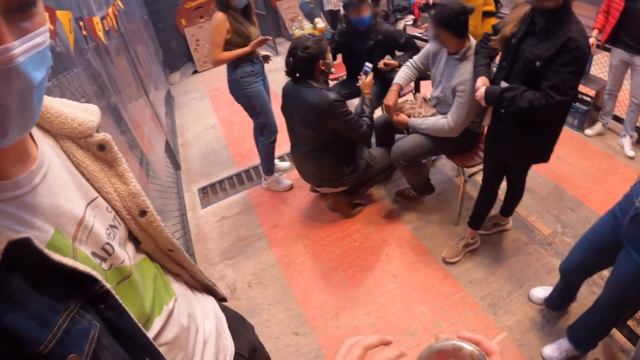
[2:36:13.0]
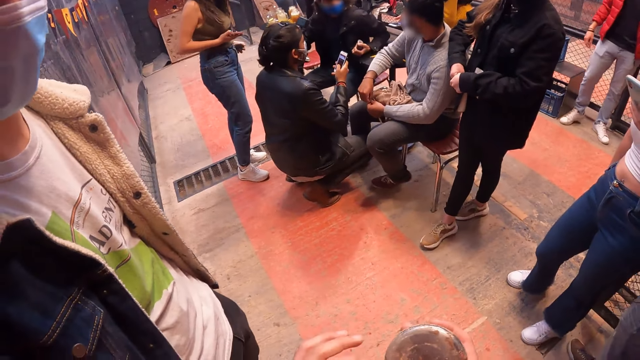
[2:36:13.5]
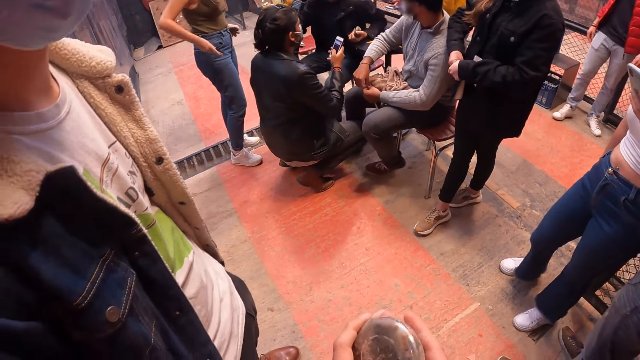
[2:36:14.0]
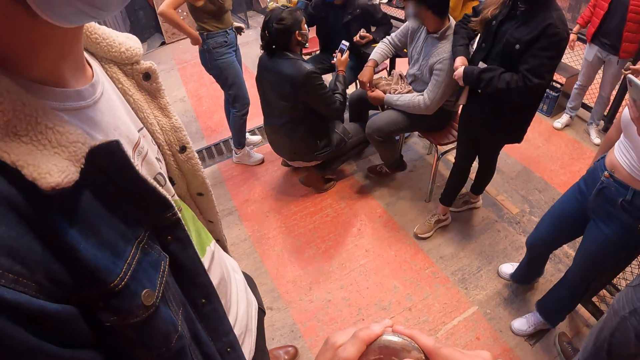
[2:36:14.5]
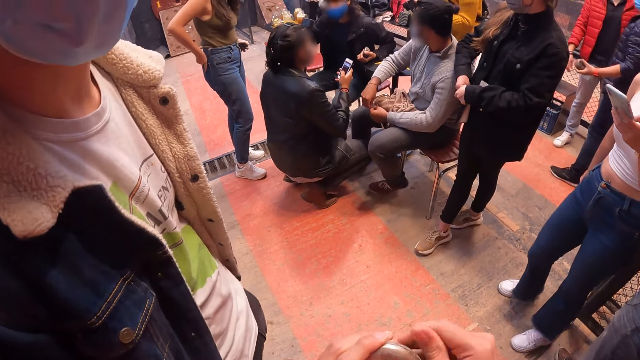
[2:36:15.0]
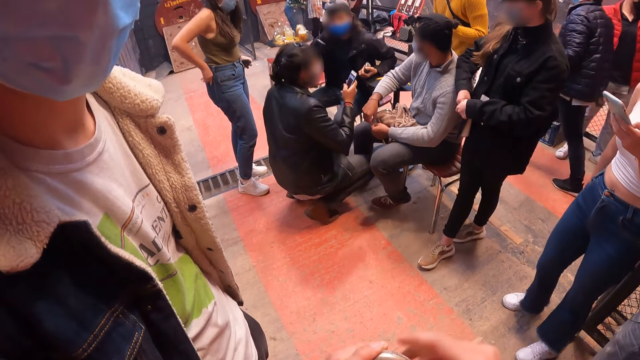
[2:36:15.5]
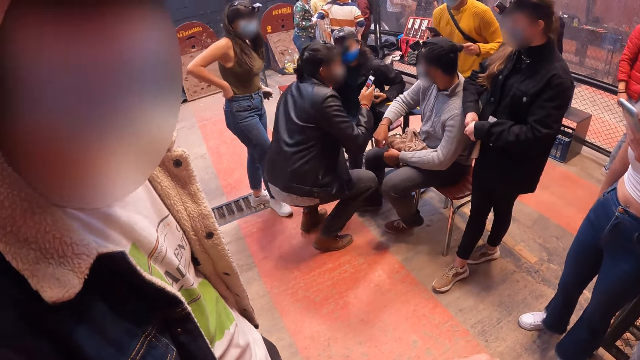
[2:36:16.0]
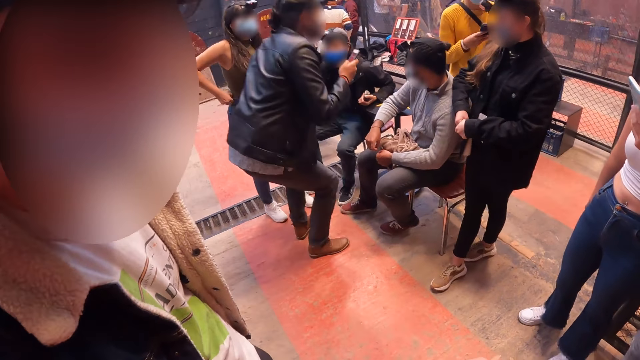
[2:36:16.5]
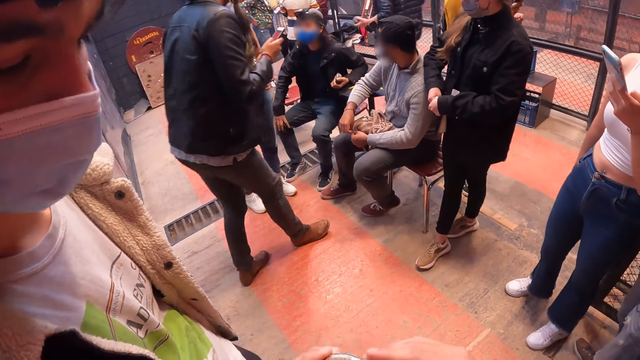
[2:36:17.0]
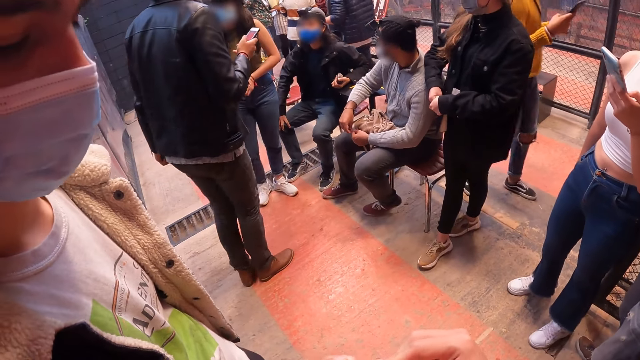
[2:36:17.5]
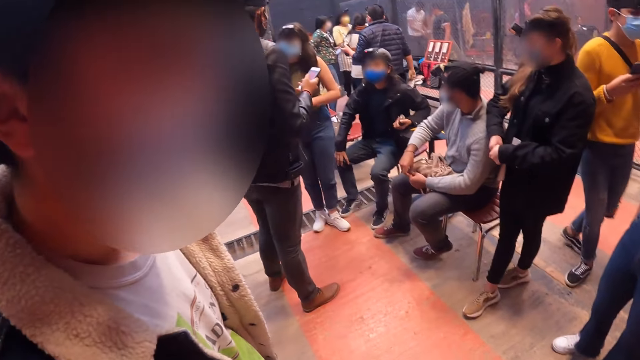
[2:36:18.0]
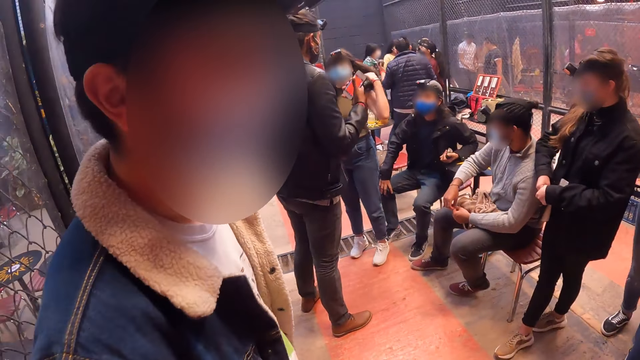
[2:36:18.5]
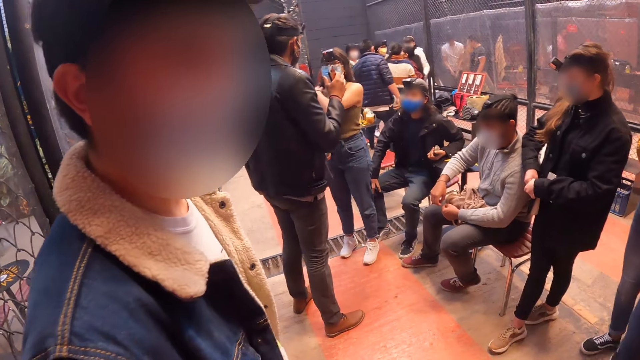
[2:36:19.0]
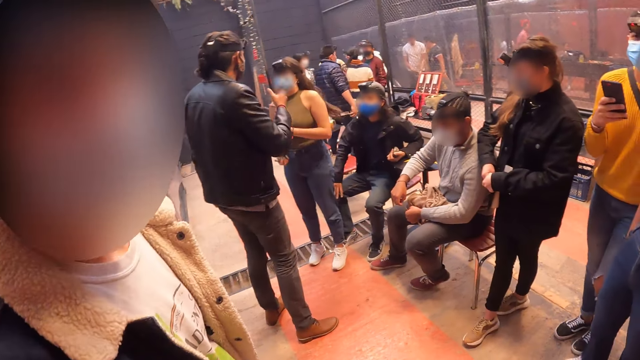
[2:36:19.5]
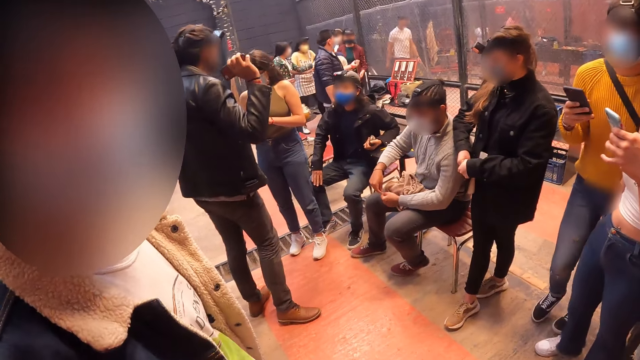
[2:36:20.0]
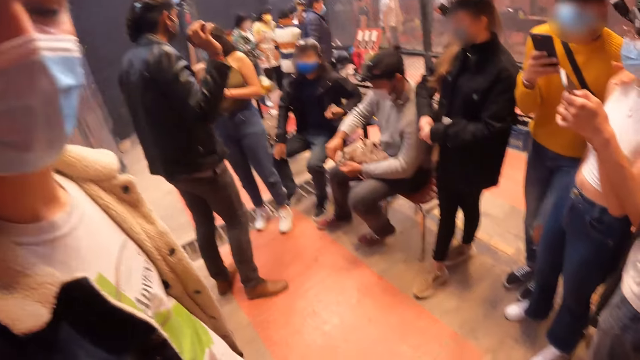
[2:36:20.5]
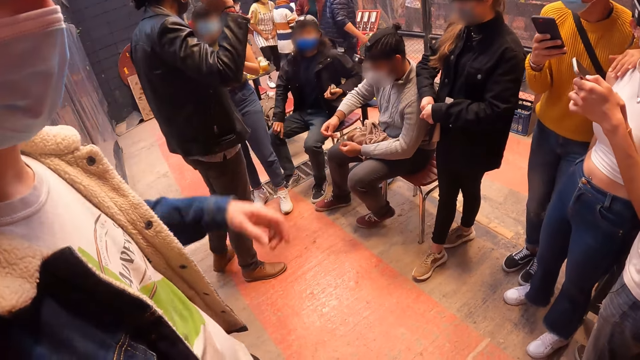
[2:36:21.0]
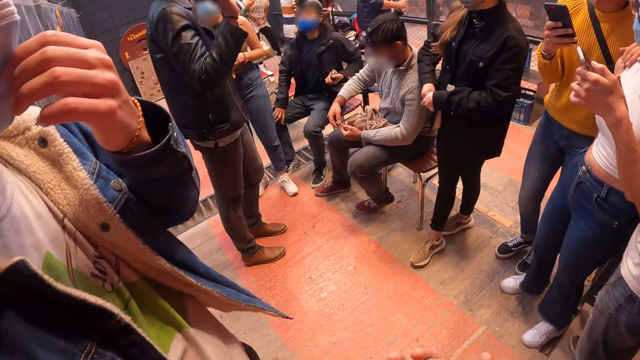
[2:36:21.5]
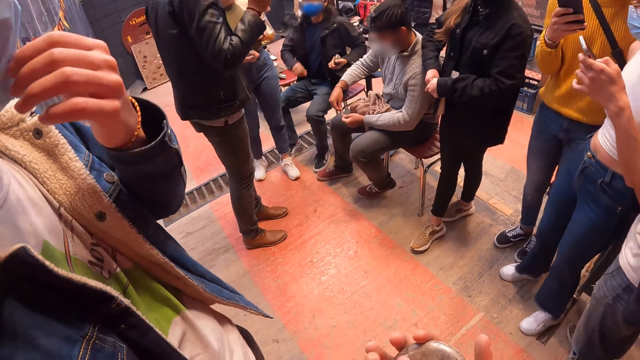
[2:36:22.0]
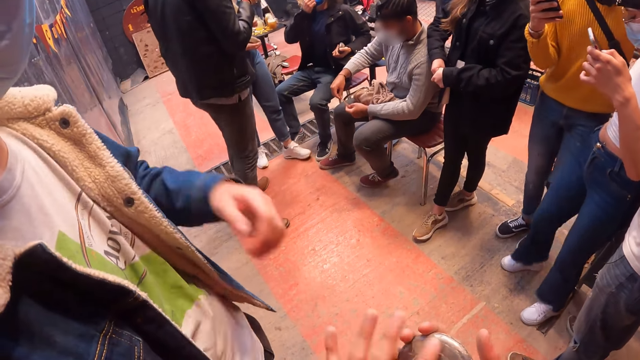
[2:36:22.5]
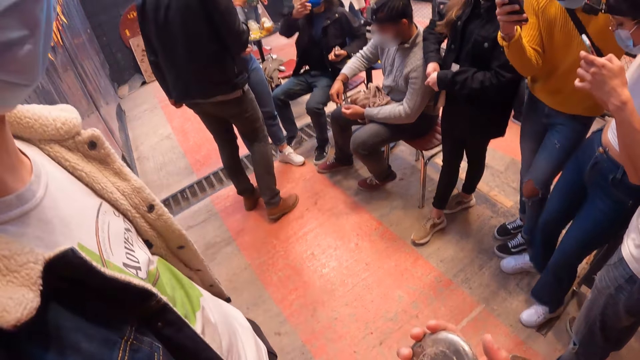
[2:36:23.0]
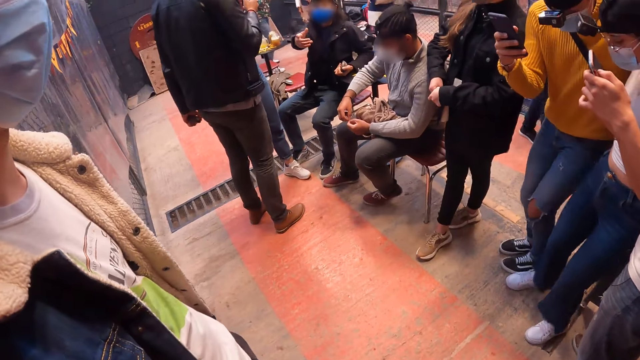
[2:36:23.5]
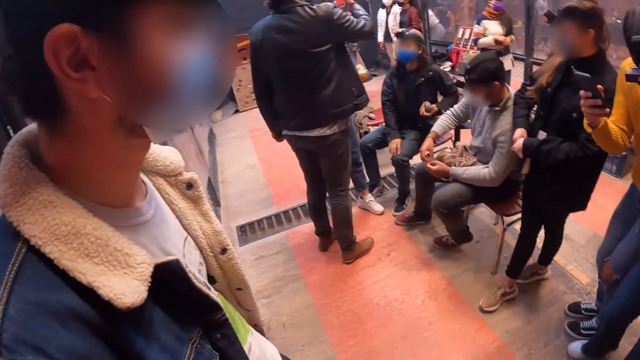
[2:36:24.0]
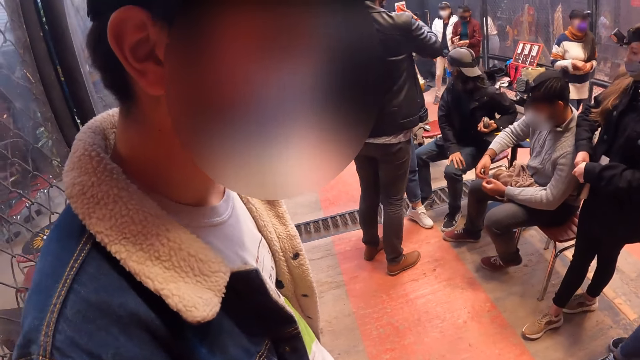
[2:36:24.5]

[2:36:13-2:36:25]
The woman puts the phone in her right hand into the pocket of her trousers. The man stands on the floor. The woman passes the stone in her left hand to her right hand. Another man walks towards another woman. The first woman flips her hair with both hands. A third man adjusts the nose mask on his face with his left hand. A fourth man adjusts the nose mask on his face with his right hand.

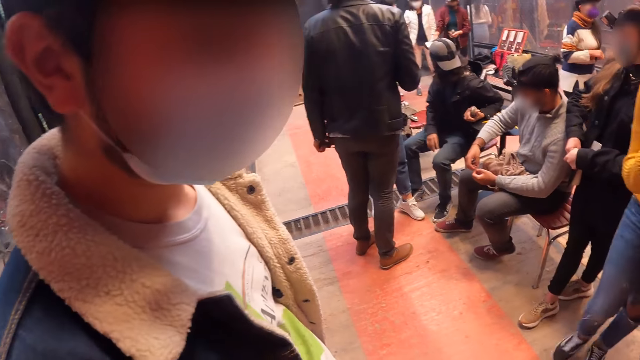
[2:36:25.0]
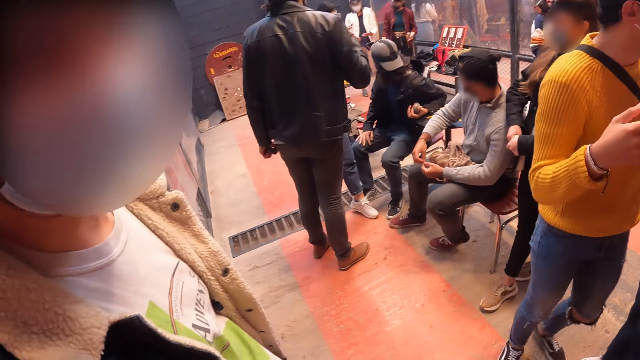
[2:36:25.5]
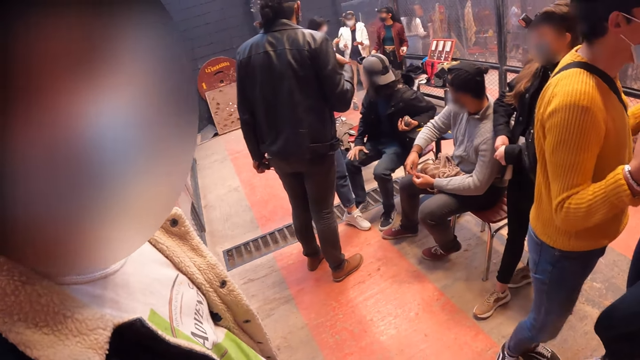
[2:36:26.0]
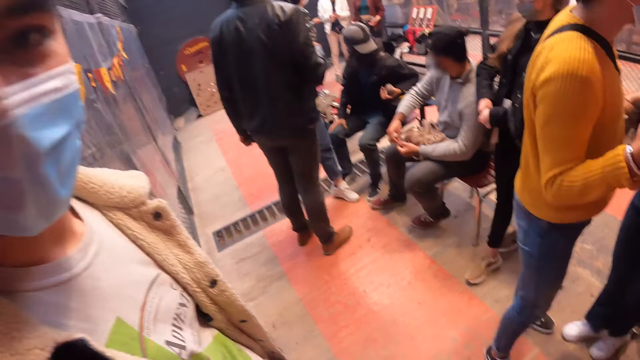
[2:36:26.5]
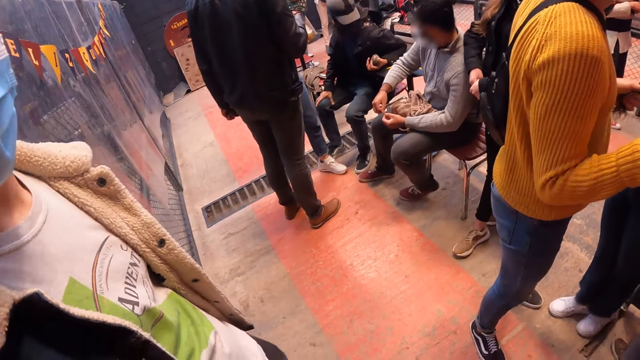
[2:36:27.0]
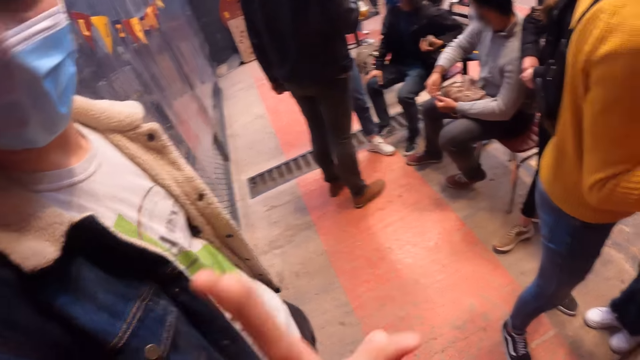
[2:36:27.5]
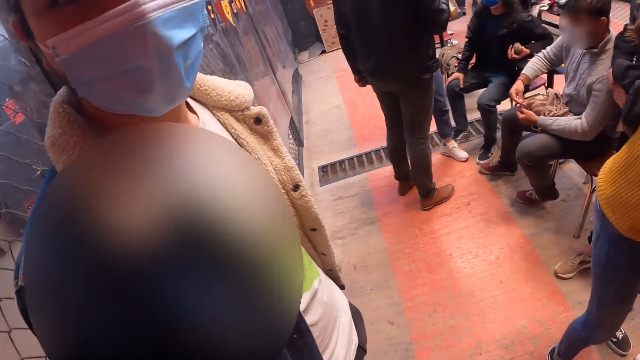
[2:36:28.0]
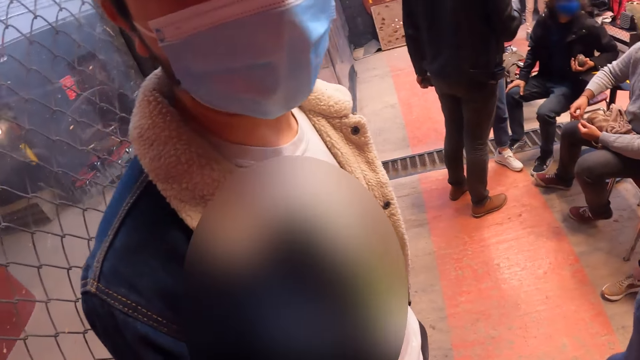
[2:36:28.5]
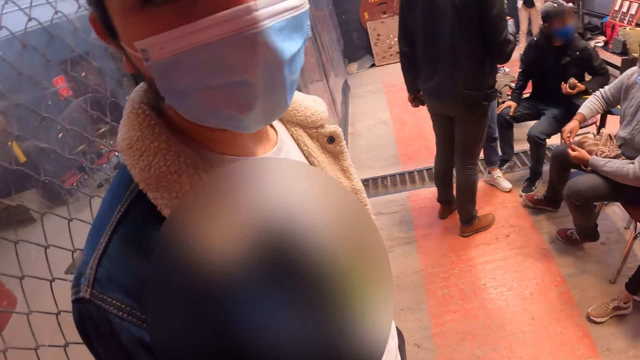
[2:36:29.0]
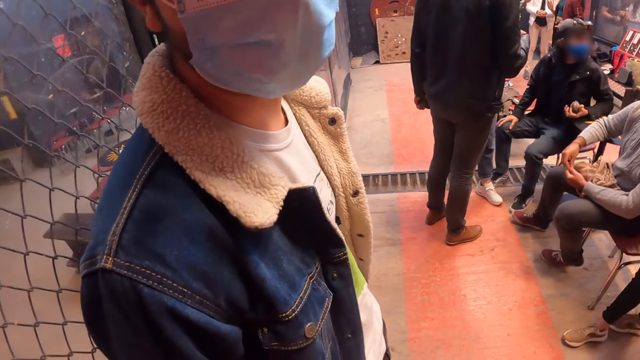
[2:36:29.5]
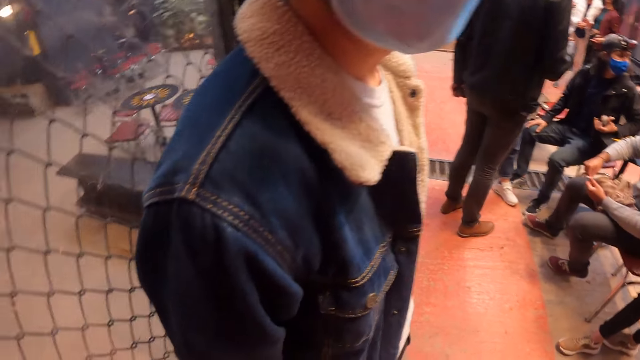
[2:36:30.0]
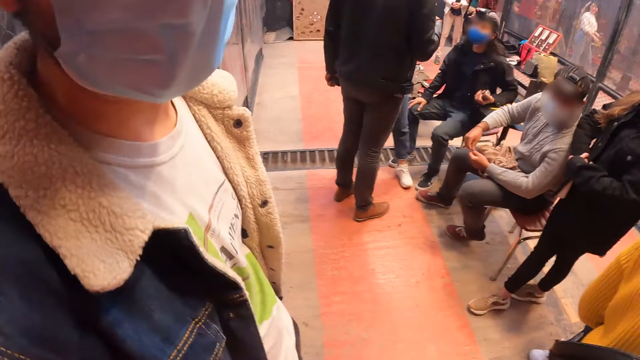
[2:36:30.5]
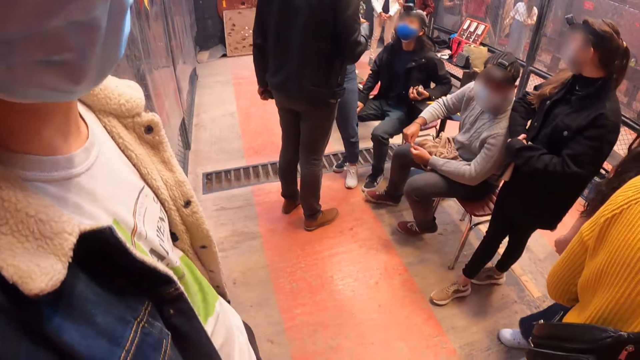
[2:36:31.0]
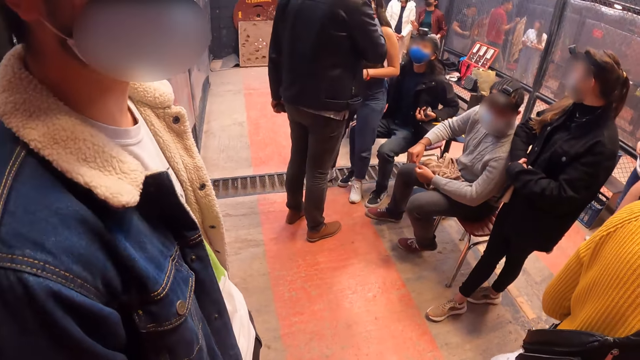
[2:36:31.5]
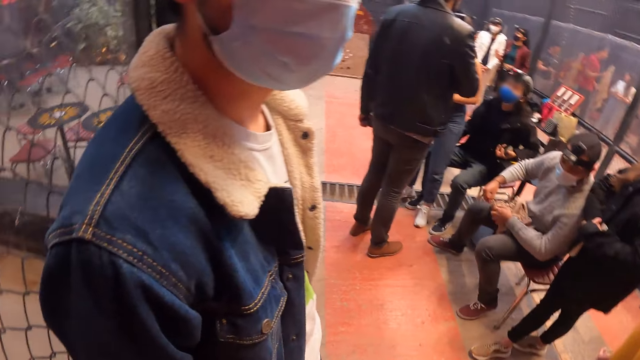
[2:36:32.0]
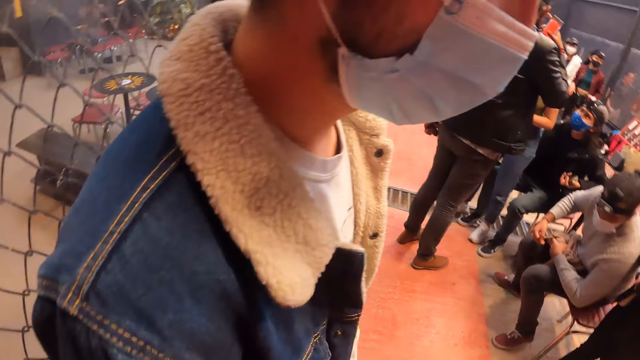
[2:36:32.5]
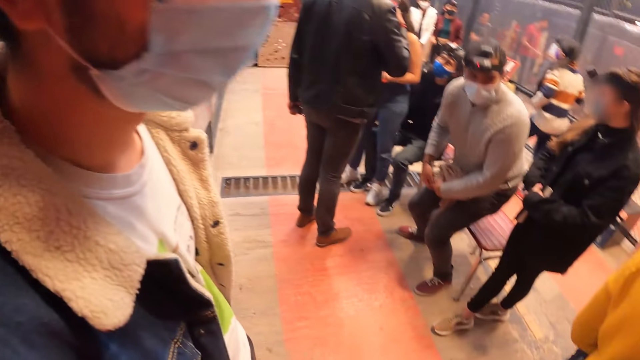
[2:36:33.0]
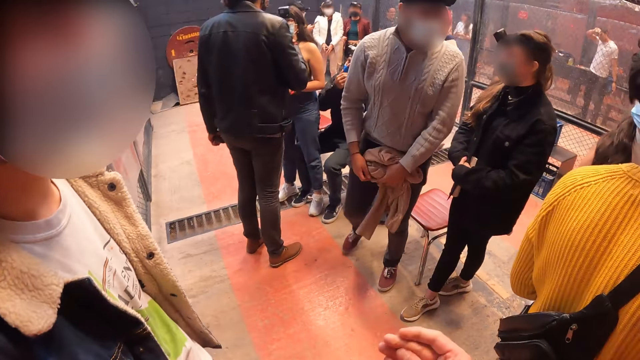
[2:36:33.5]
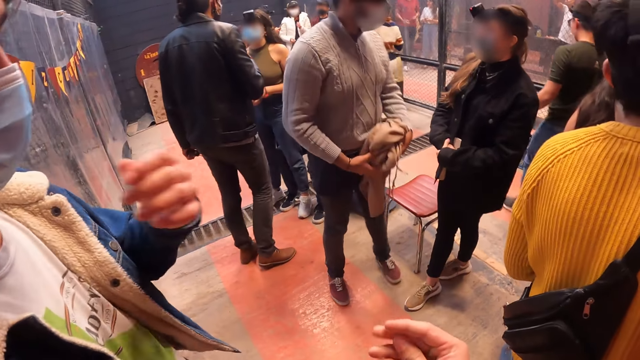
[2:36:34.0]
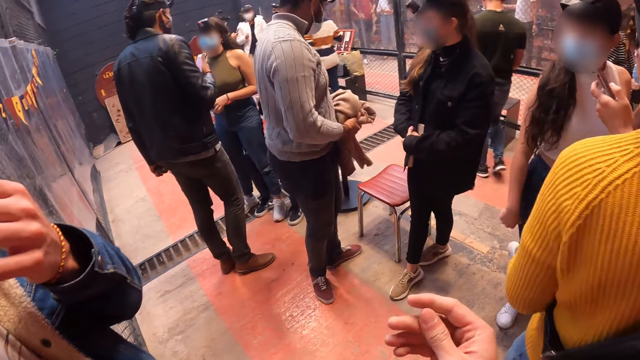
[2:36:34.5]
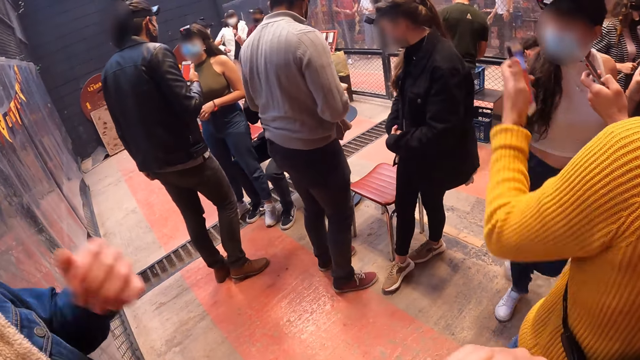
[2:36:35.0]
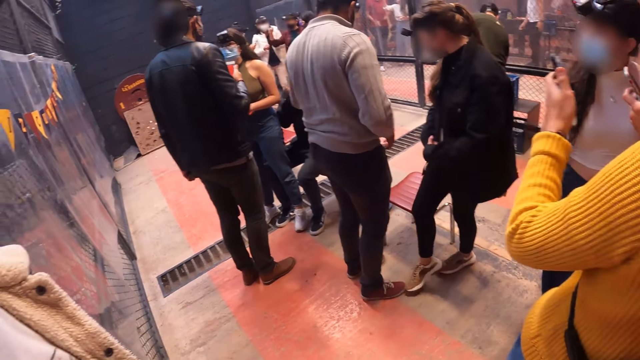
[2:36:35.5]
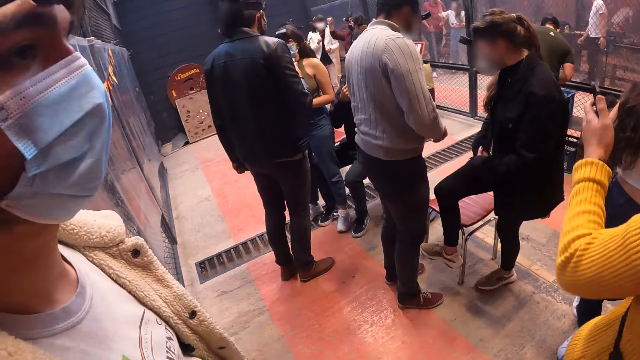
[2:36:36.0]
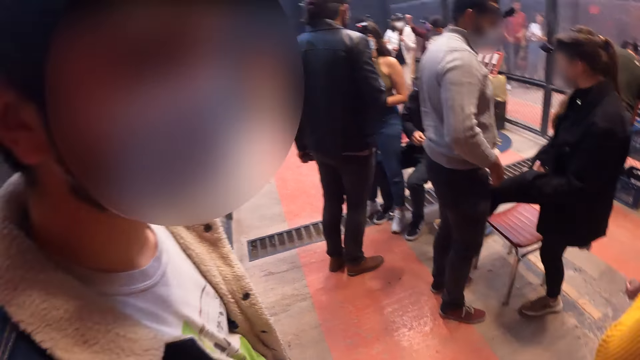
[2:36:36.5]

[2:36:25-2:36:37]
The man holds the woman's hair with his left hand. Another man rises from the chair on the floor. A third man adjusts the nose mask on his face with his right hand. A fourth man adjusts the nose mask on his face with his left hand. The camera wearer looks around. The second man holds the sweater with his left hand.
